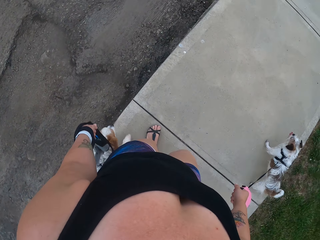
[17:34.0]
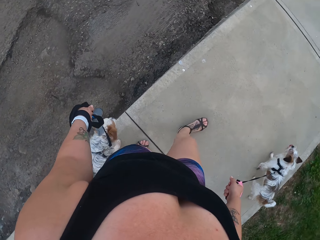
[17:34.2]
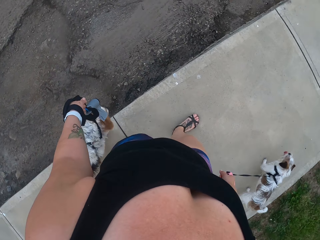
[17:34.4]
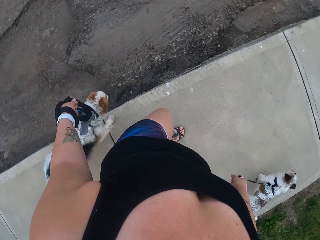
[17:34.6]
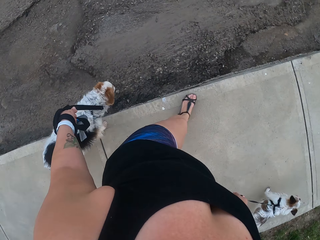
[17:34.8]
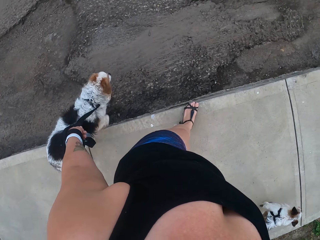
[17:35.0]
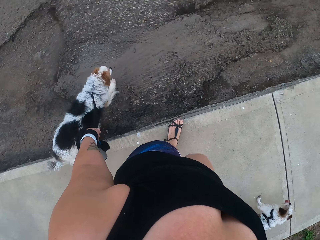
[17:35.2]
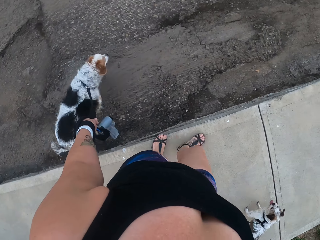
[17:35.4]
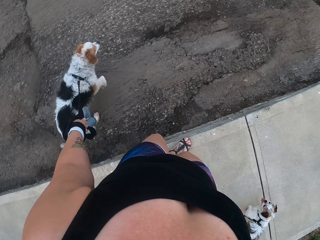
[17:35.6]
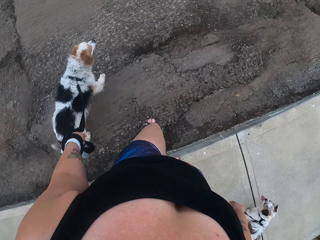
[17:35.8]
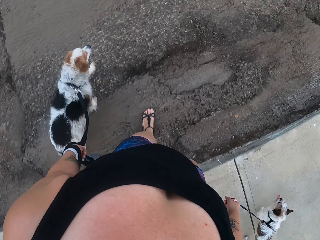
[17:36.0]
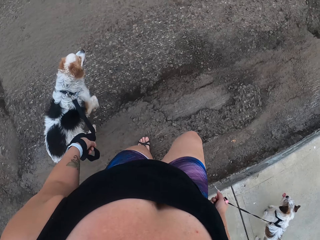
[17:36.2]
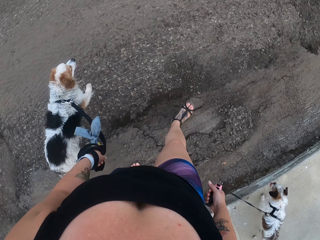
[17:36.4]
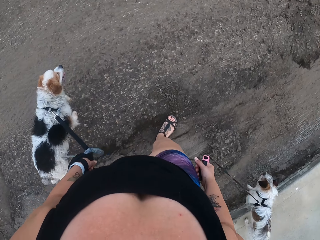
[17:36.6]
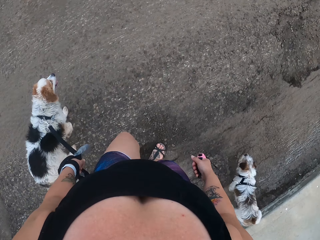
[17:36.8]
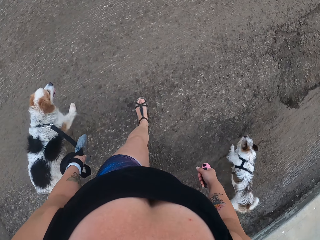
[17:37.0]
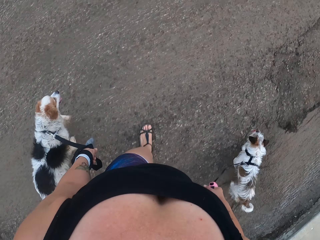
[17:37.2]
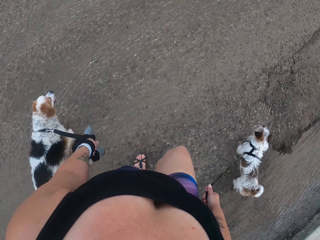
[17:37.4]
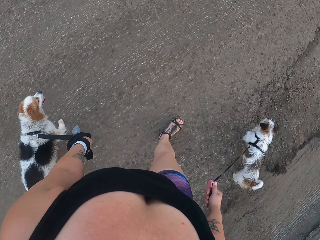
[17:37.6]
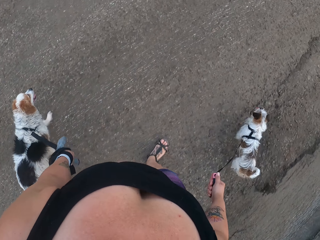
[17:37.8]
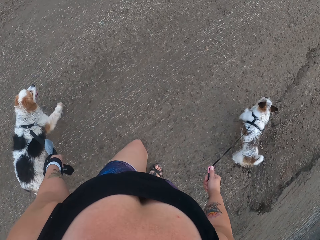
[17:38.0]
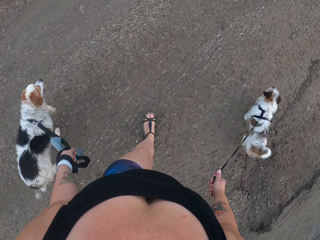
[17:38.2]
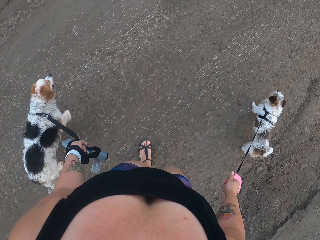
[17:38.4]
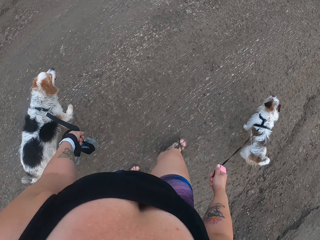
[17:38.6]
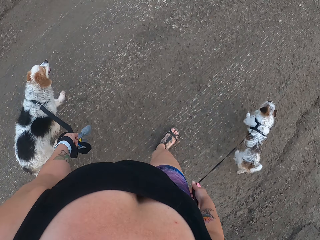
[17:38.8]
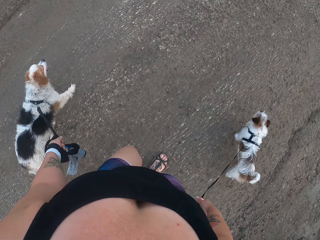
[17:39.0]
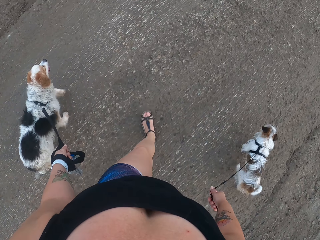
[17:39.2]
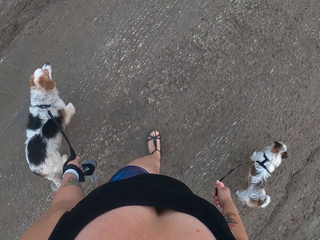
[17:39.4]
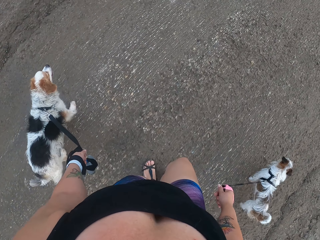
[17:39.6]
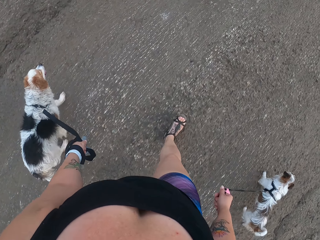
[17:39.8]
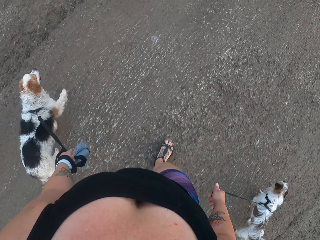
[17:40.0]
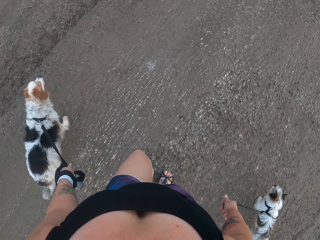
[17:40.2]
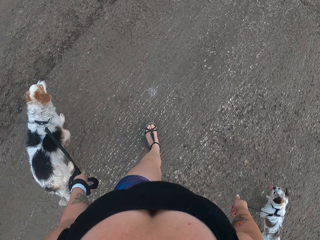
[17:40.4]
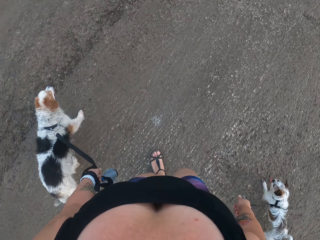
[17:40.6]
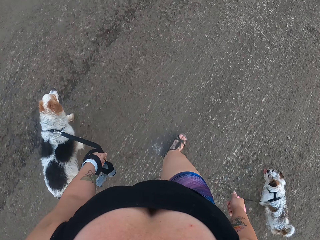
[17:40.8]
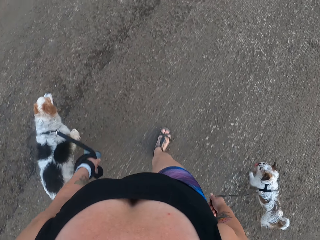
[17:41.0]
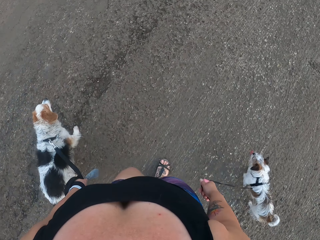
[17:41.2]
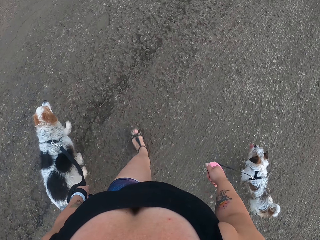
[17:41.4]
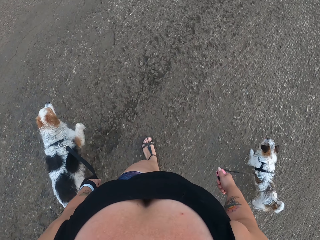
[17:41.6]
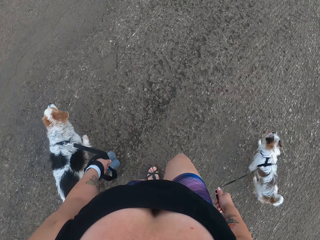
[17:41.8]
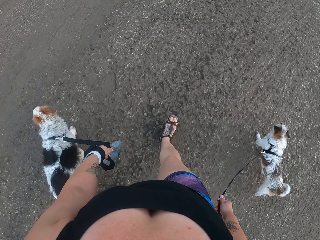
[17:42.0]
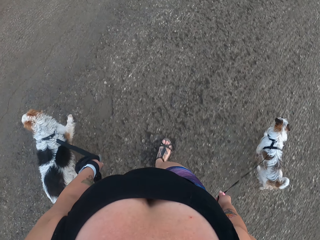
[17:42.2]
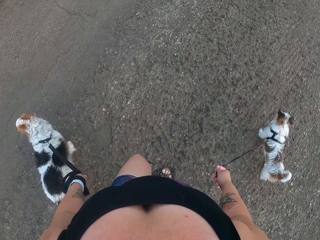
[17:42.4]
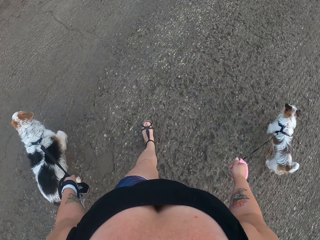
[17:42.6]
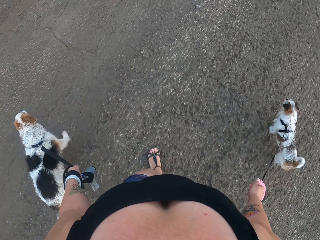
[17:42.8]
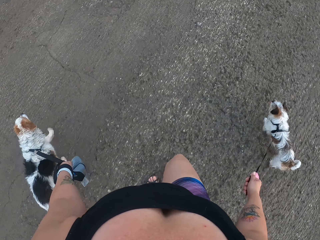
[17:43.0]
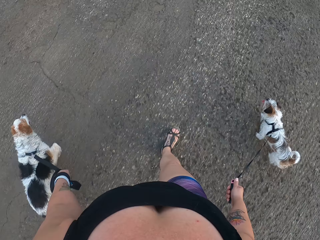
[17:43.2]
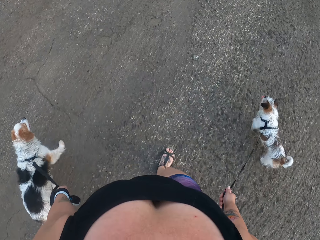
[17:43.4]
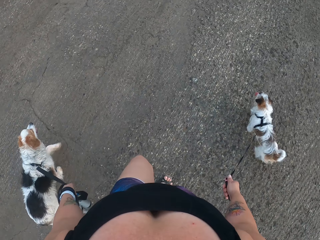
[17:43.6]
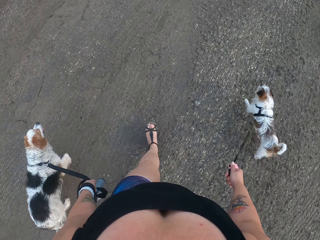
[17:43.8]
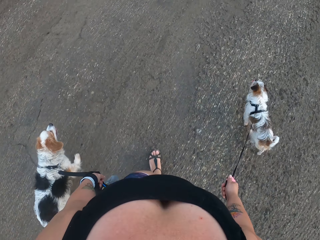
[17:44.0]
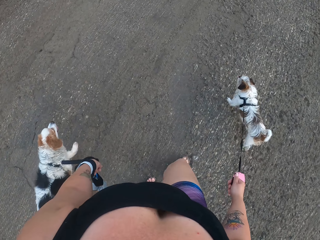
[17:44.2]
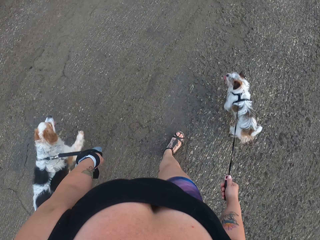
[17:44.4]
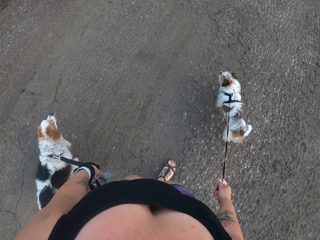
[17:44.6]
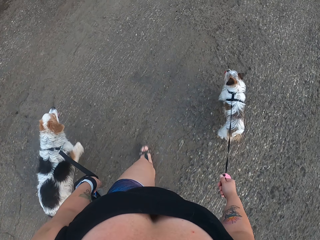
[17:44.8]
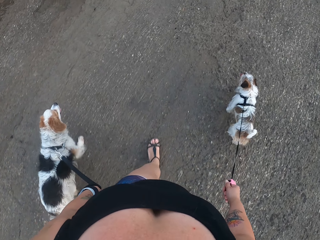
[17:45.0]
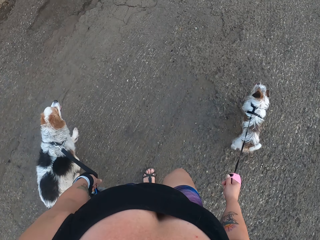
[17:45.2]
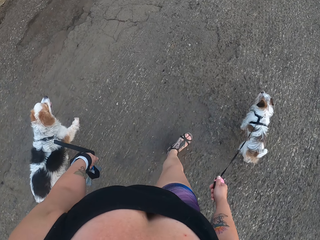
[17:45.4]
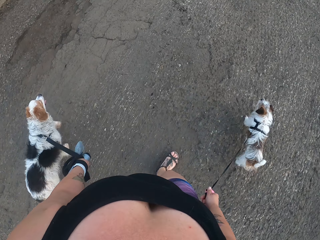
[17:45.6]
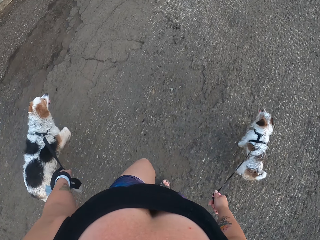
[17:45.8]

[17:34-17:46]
The camera wearer crosses the road with the dogs. They step down from a sidewalk. They walk around the road.

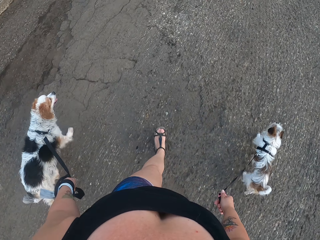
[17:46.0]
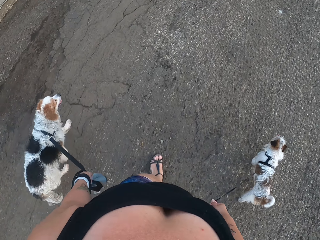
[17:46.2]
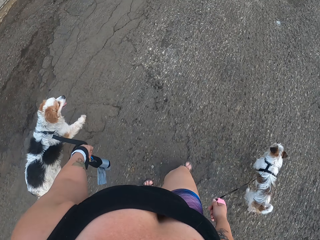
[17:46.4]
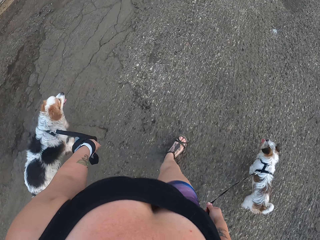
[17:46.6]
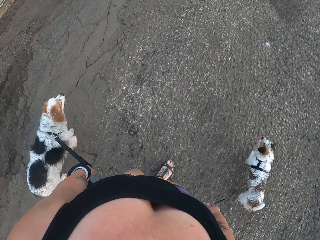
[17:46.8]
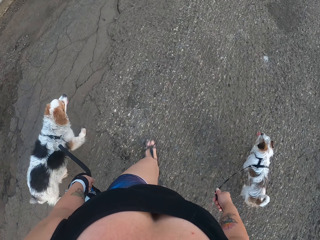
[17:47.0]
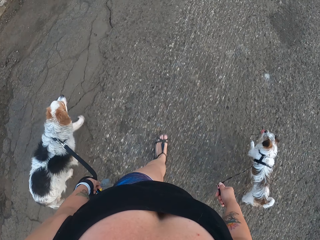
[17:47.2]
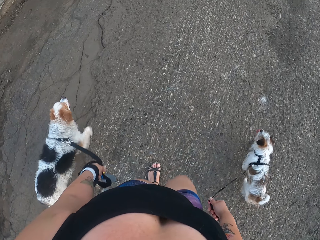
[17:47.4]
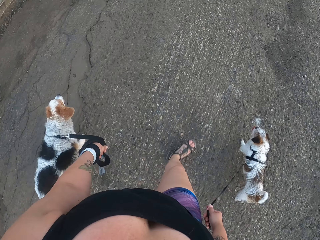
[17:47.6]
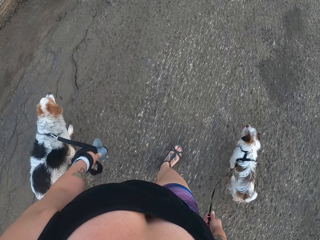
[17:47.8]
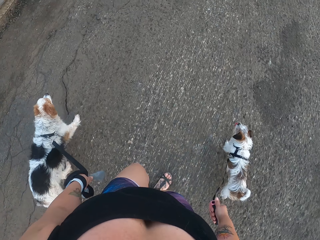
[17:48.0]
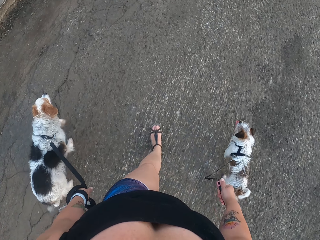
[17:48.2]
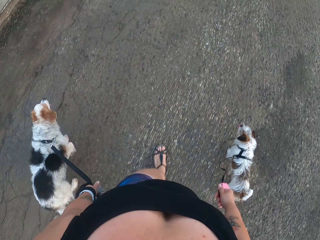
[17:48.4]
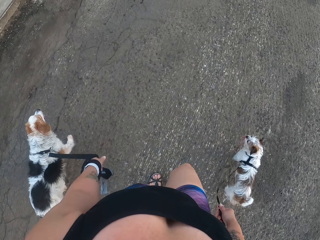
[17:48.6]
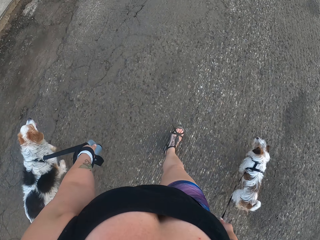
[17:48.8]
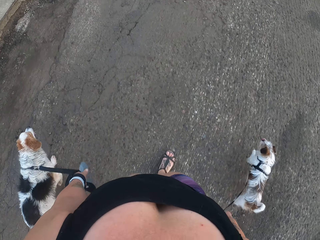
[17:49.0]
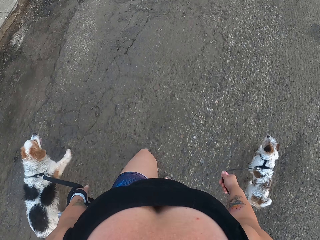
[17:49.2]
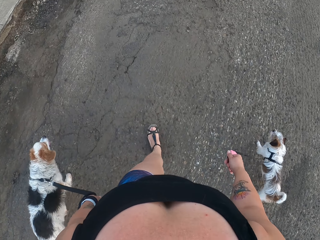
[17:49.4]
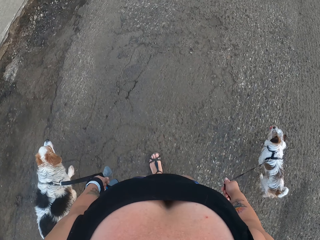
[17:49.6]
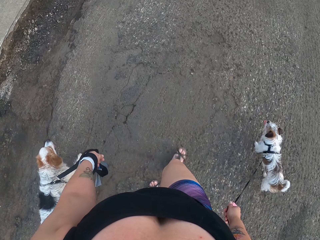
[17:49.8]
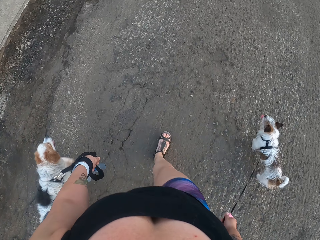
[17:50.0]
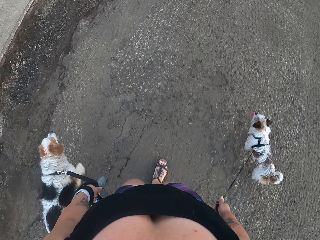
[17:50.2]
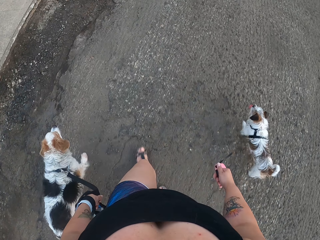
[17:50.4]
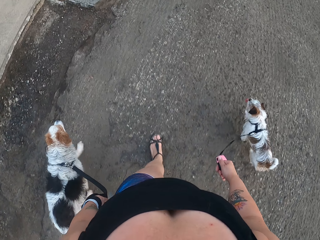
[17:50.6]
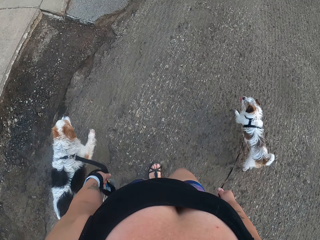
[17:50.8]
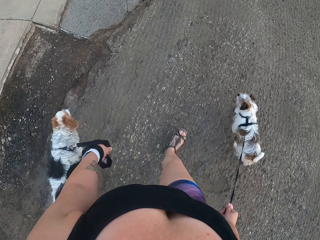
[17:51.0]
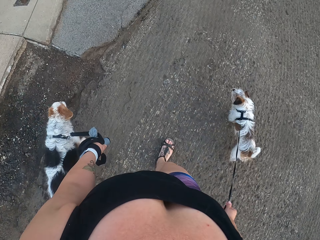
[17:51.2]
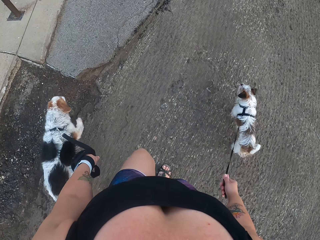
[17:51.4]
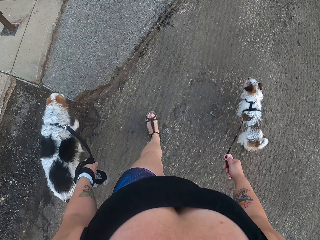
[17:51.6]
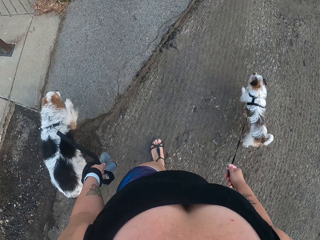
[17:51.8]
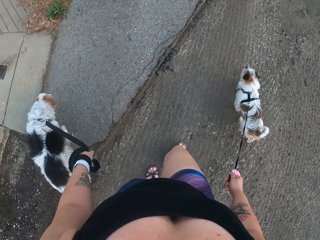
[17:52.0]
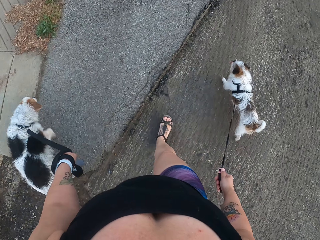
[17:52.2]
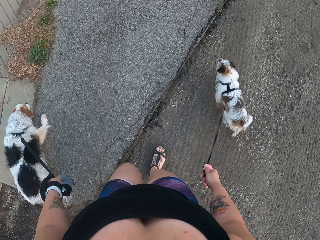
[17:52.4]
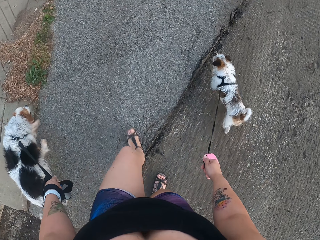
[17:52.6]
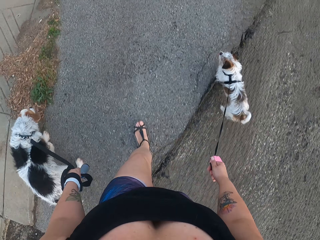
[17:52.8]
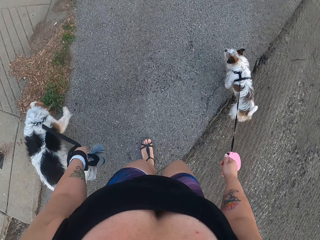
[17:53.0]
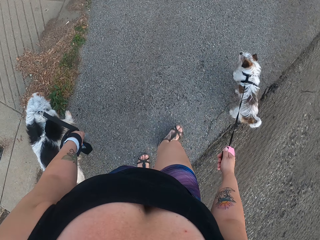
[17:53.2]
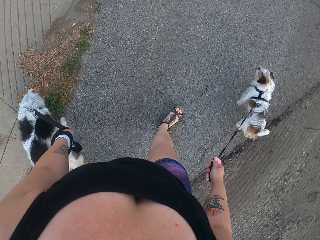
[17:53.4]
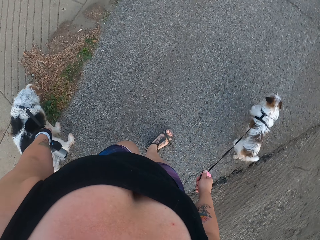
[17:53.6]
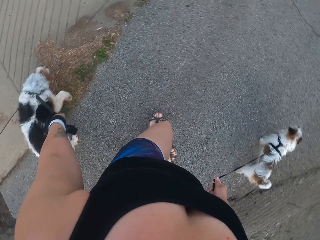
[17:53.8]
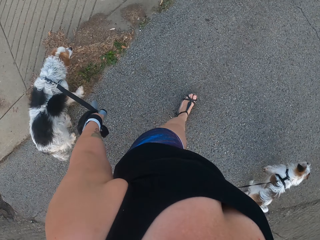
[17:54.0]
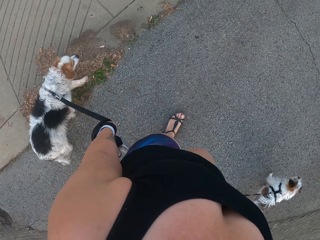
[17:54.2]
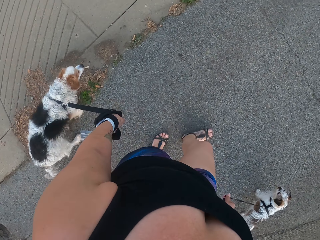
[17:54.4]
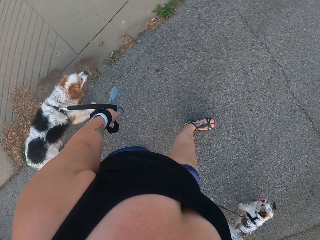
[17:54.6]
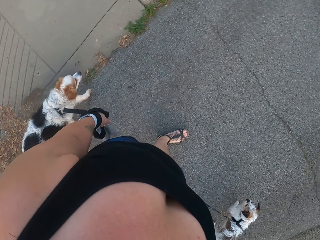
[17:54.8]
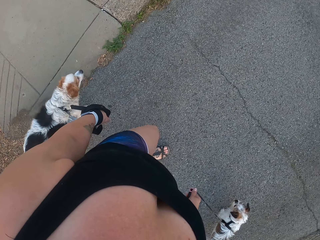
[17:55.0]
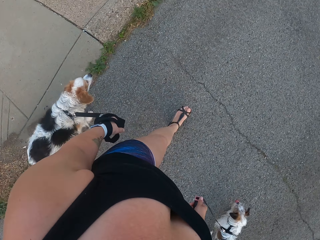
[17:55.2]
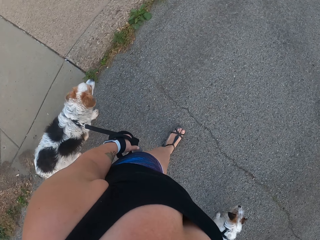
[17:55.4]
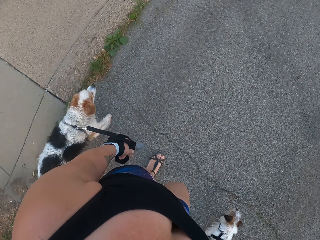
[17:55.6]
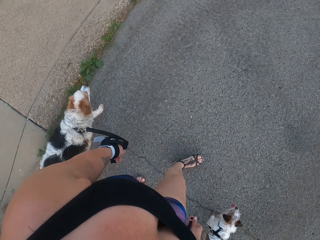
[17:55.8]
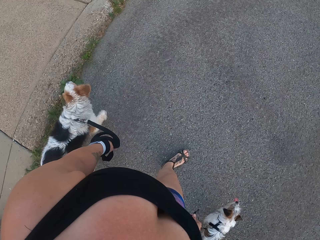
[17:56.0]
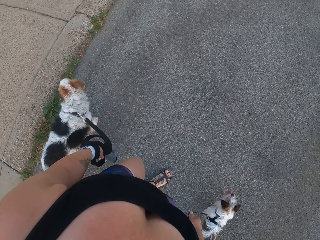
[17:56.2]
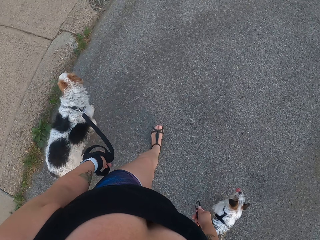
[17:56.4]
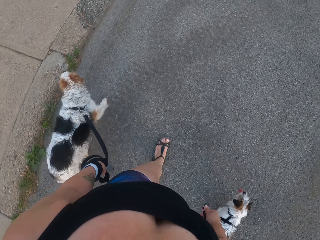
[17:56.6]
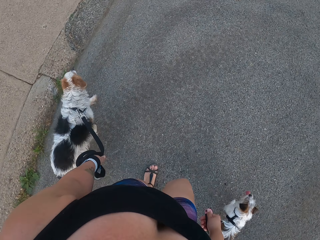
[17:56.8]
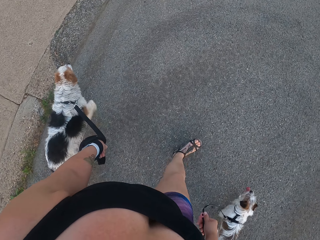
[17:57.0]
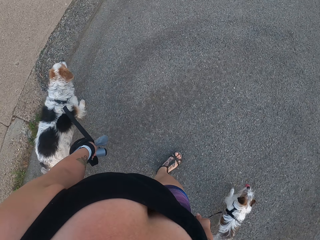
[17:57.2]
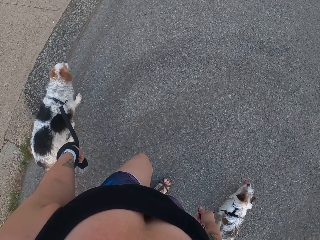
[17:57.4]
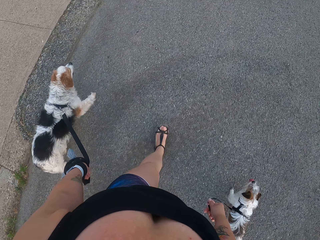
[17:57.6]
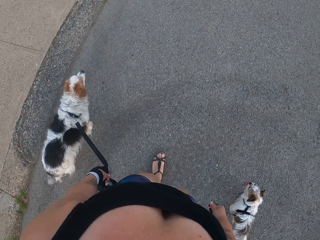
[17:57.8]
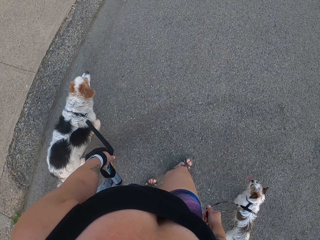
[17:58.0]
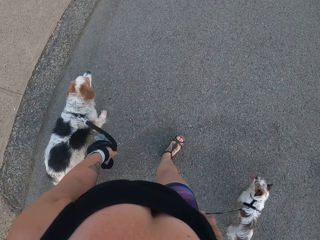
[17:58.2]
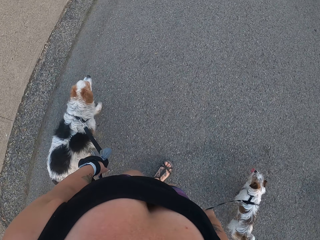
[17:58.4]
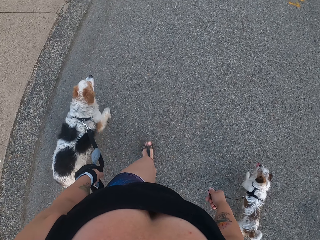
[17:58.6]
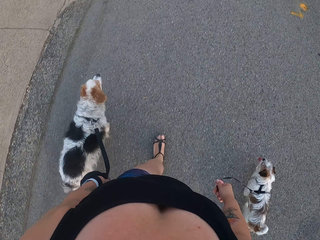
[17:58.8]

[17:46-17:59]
The camera wearer steps on a shoulder road. They pull the dogs along the road. They walk around the shoulder road.
